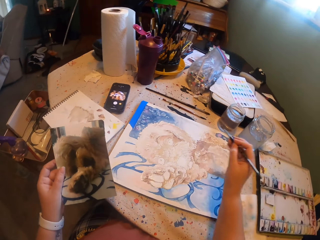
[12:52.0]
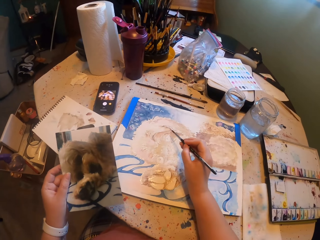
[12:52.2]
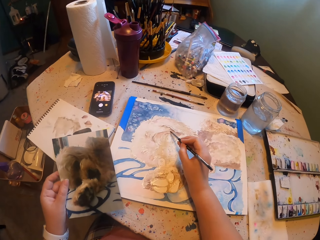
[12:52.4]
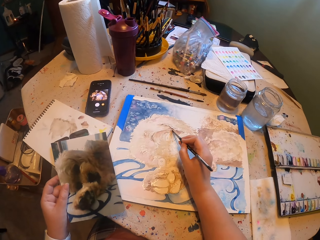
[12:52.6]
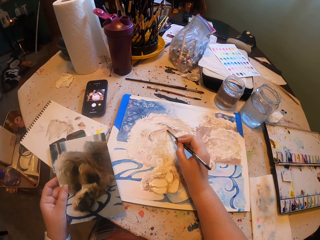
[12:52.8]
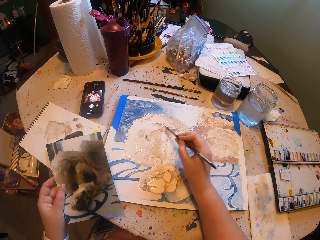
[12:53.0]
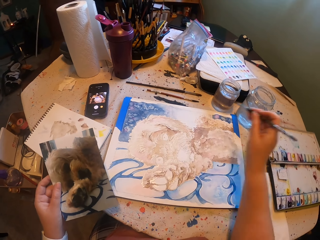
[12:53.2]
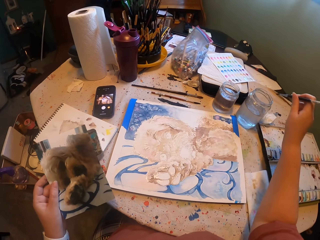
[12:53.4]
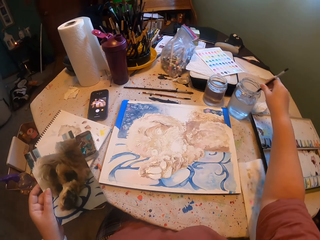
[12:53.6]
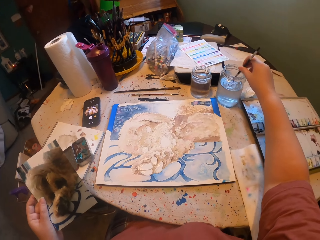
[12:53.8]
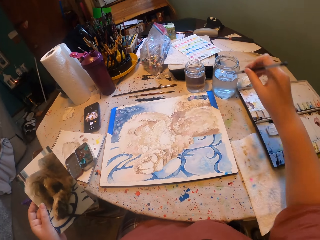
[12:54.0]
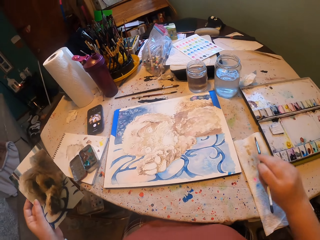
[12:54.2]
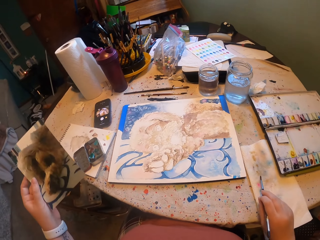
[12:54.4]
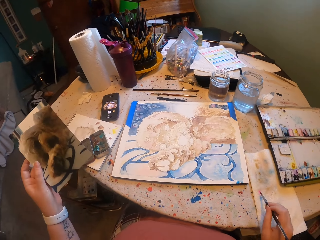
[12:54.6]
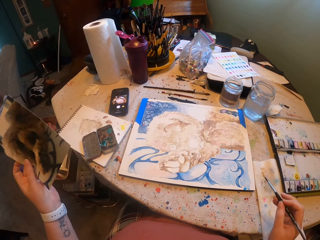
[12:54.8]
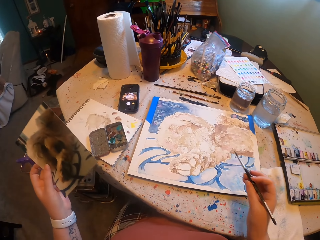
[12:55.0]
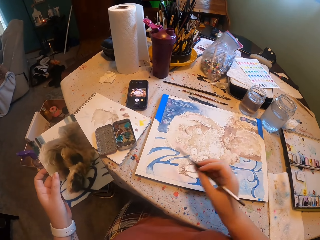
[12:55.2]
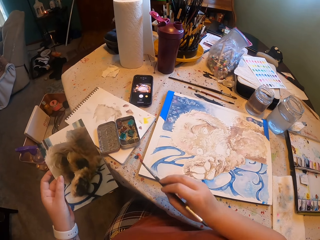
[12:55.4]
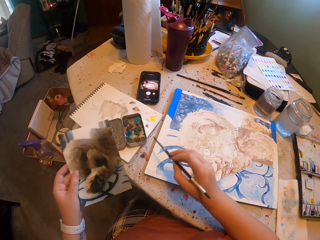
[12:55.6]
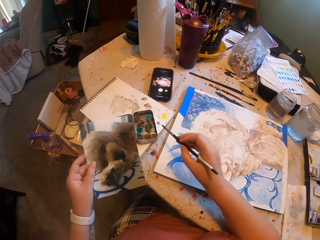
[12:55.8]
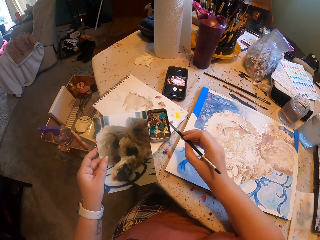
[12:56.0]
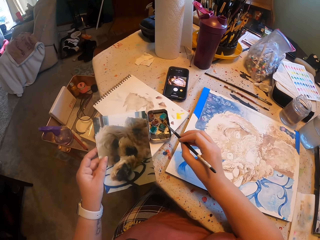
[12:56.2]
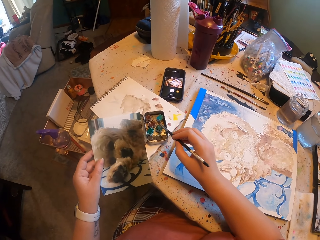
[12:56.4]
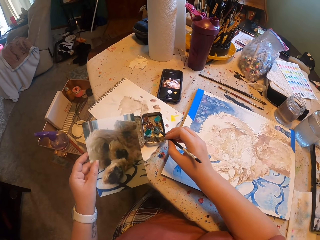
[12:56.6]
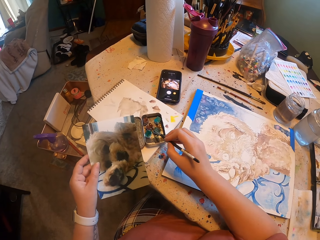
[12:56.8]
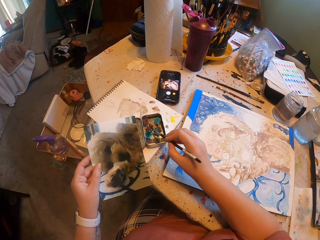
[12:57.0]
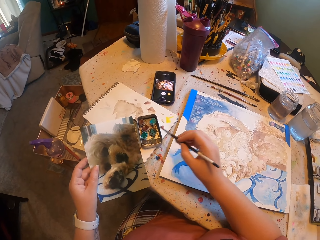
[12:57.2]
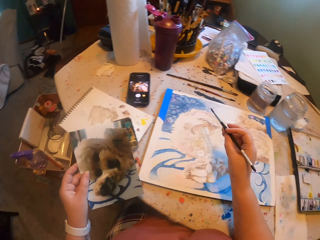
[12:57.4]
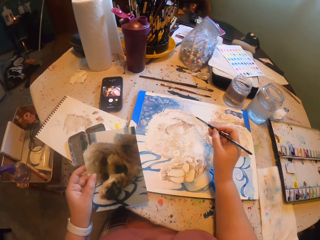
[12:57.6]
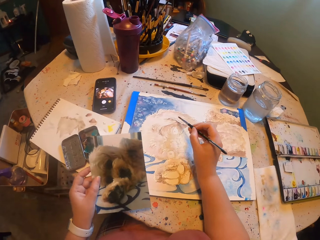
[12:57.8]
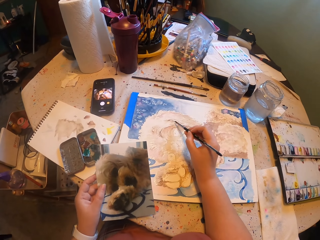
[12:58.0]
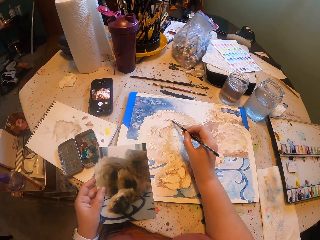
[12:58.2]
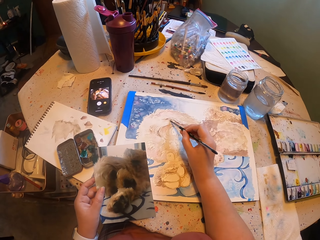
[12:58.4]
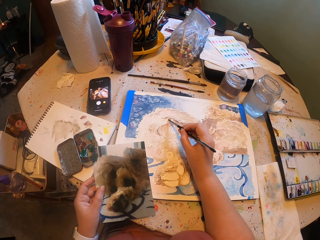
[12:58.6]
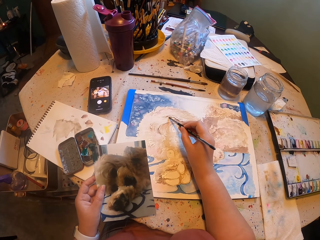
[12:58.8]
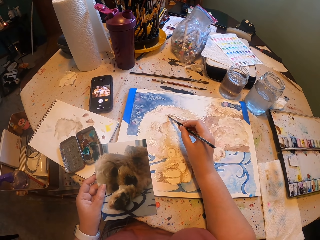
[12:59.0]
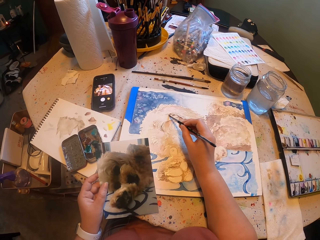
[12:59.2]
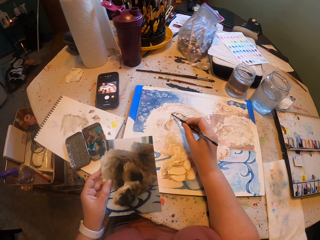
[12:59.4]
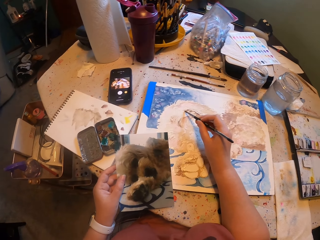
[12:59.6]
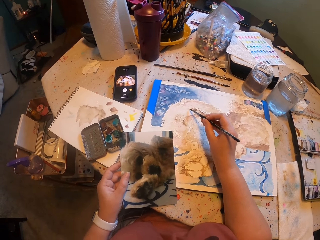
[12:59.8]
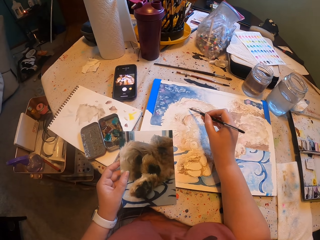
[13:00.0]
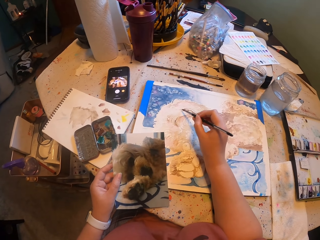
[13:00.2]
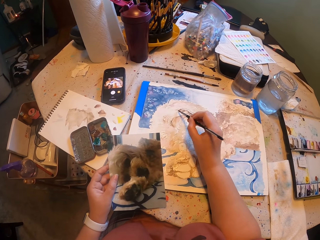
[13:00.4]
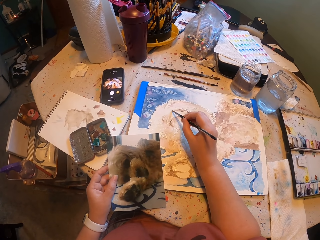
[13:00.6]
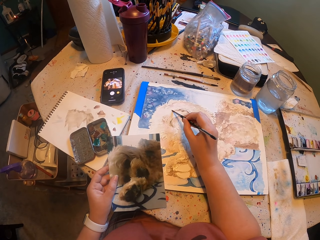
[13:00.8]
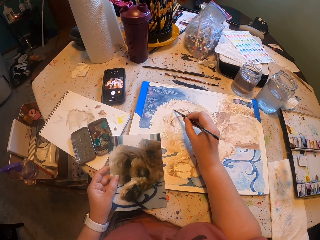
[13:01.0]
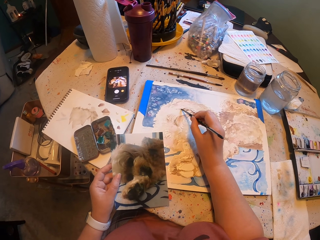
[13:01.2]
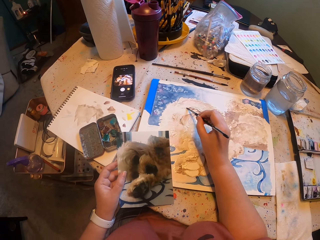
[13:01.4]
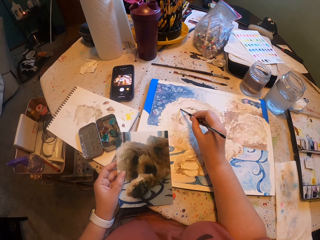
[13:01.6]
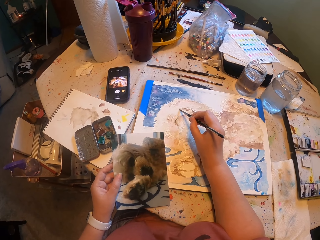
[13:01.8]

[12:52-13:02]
The camera wearer dips the paint brush in water. They paint on a canvas. They dip the paint brush in water. They dip the brush in paint. They paint on the canvas.

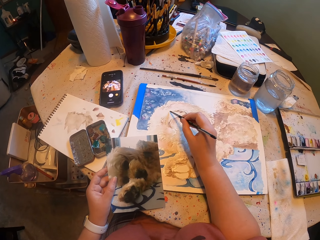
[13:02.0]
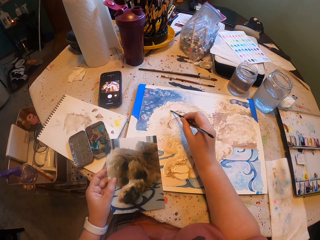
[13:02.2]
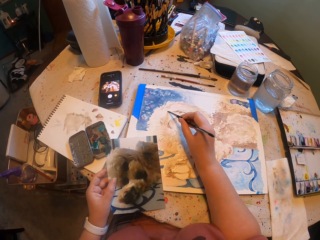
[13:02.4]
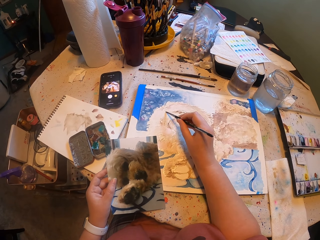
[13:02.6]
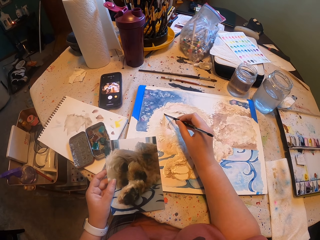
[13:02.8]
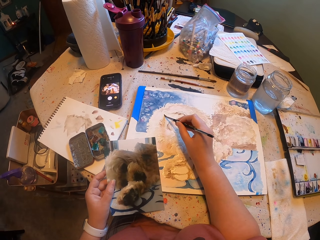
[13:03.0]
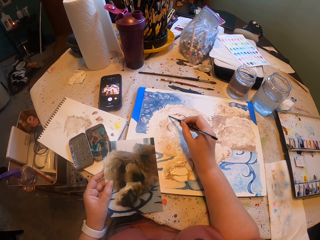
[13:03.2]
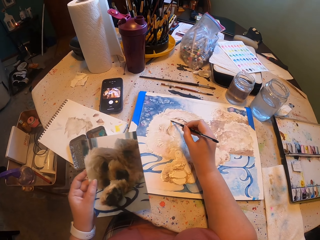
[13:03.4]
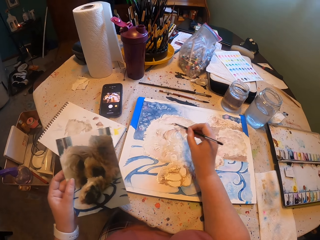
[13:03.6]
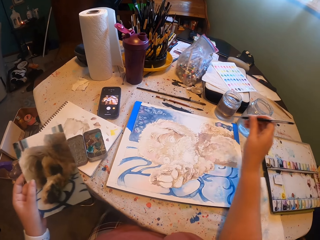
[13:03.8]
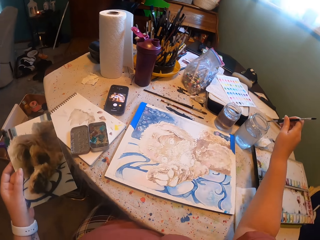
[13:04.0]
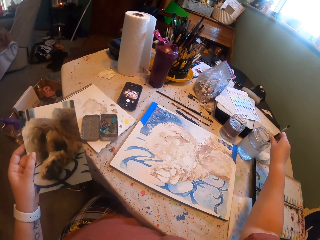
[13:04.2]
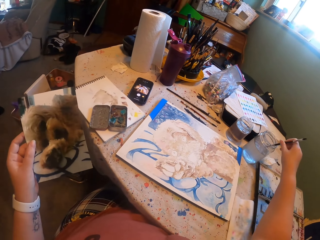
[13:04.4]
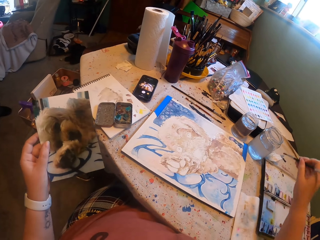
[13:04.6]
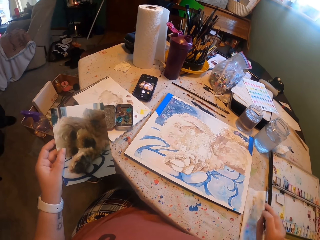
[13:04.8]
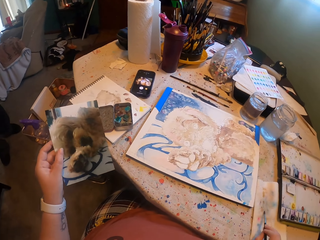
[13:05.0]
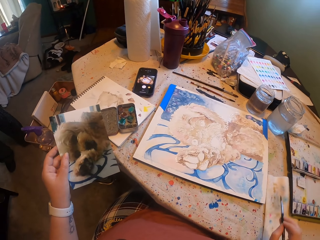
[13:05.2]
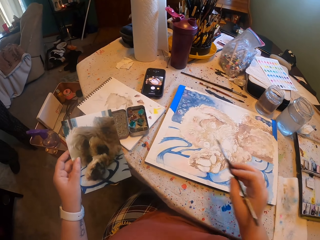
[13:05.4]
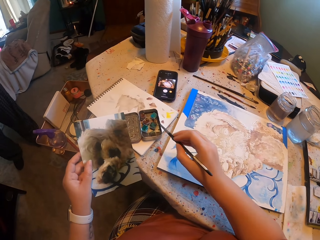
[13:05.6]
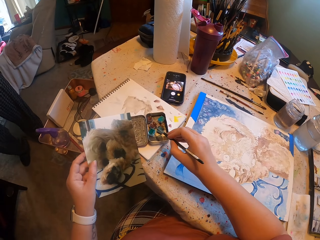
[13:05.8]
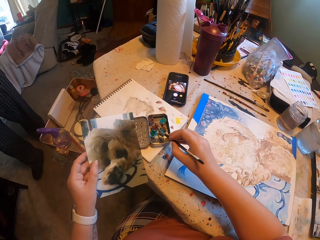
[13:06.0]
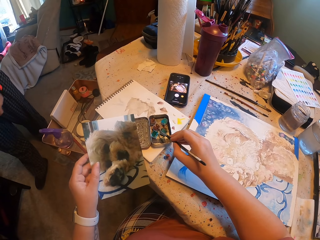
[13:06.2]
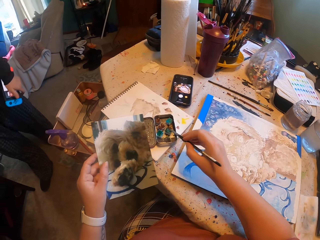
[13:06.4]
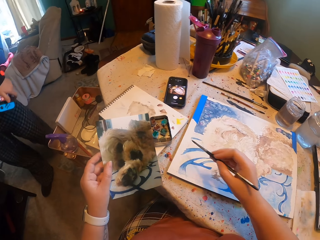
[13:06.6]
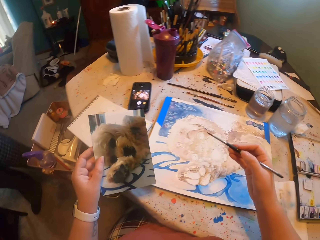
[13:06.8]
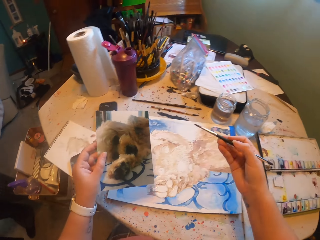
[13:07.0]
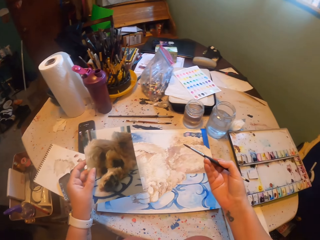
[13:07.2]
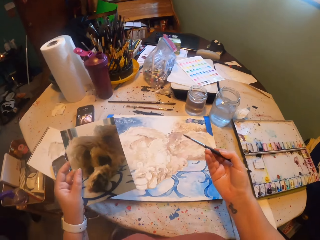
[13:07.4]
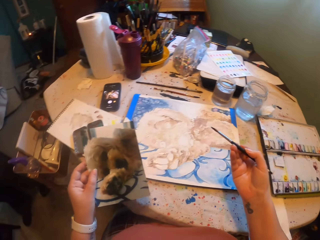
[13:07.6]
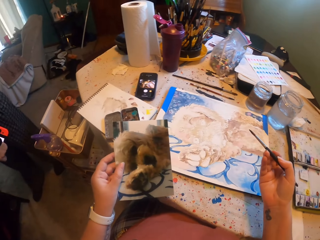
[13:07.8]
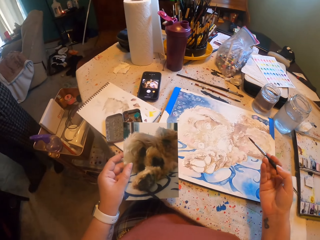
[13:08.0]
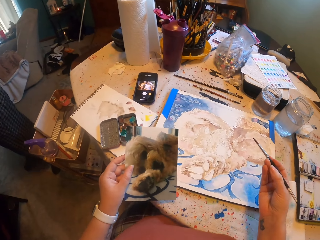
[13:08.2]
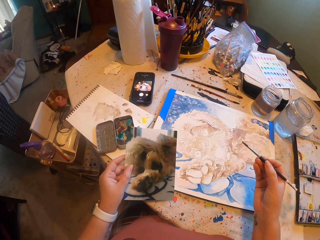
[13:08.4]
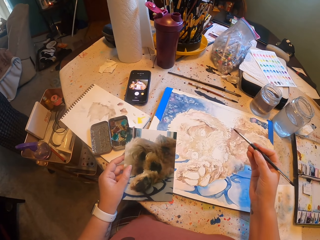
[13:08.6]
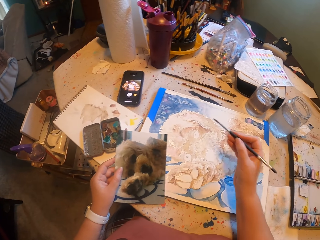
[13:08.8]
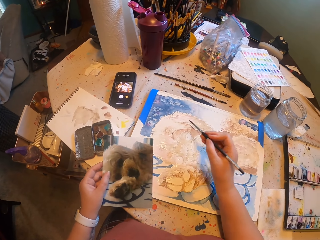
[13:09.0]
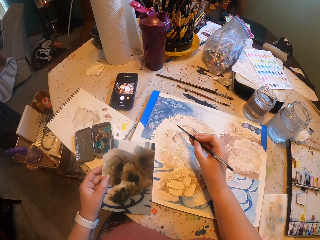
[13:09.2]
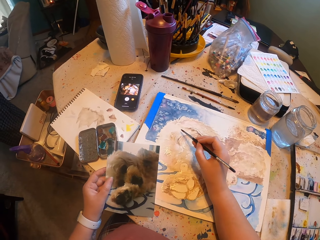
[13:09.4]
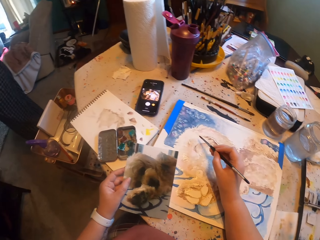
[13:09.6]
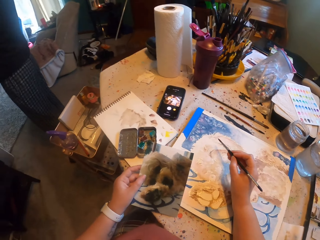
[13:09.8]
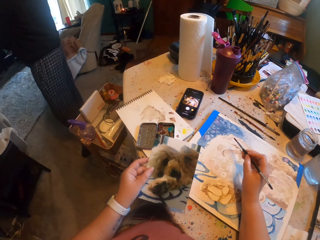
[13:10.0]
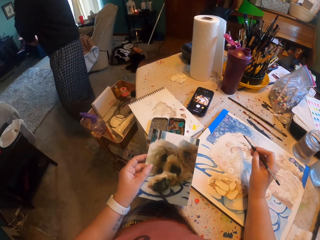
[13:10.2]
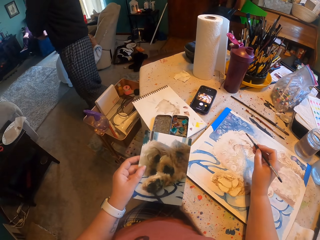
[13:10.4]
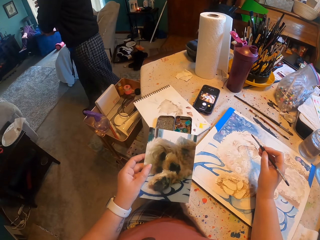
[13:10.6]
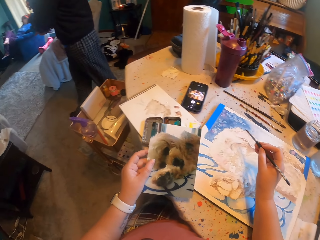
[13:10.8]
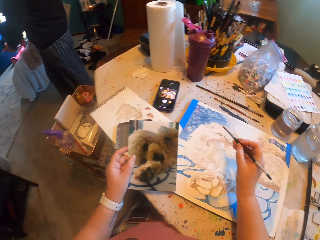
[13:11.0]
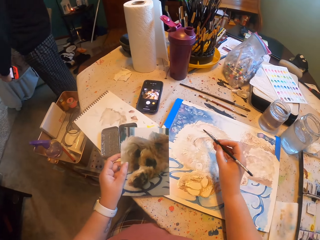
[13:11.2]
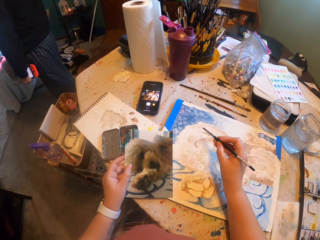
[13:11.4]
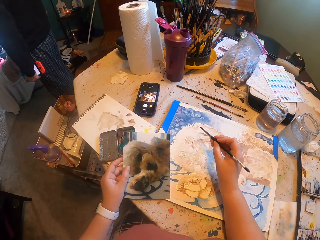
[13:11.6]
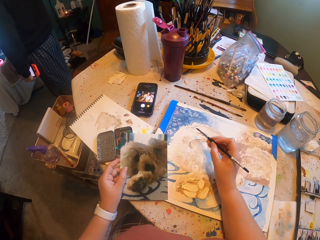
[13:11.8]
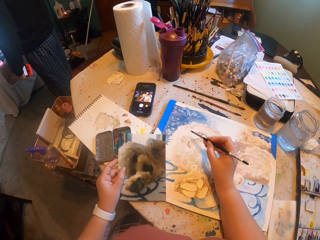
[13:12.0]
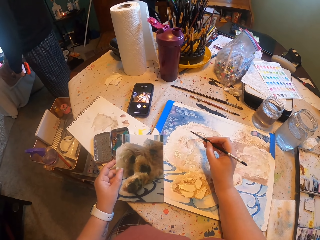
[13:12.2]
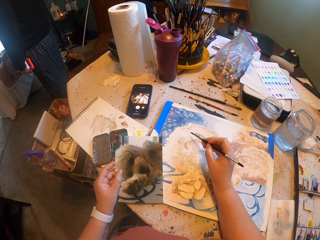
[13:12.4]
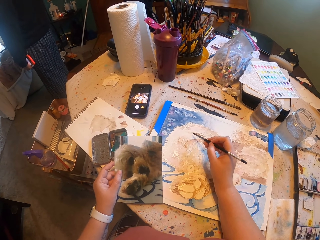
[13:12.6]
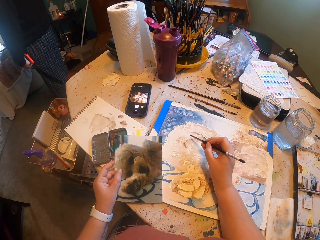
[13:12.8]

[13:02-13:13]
The camera wearer dips the paint brush in water. They dip the paint brush on the paint.
